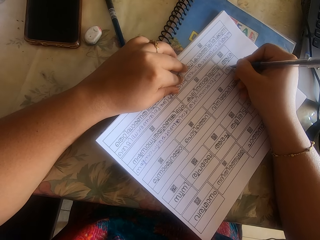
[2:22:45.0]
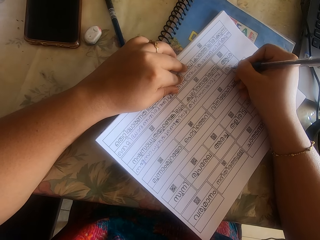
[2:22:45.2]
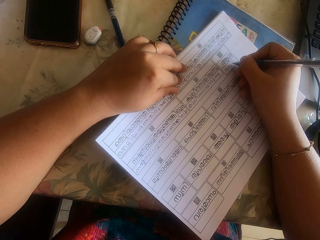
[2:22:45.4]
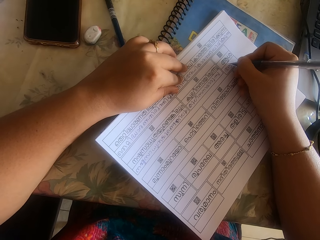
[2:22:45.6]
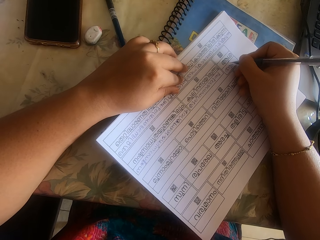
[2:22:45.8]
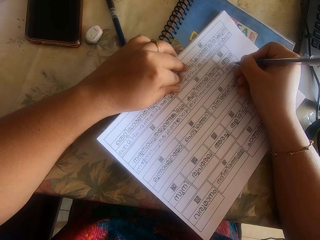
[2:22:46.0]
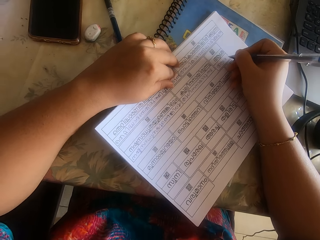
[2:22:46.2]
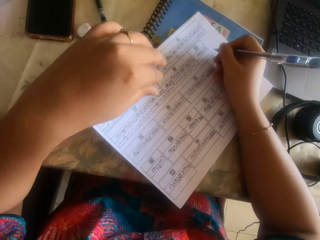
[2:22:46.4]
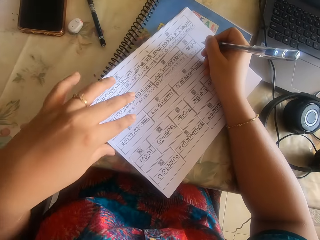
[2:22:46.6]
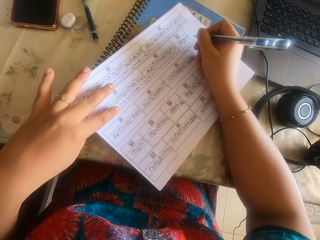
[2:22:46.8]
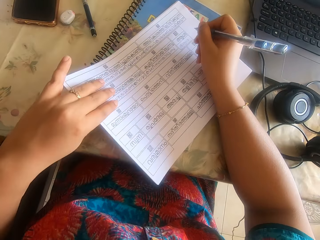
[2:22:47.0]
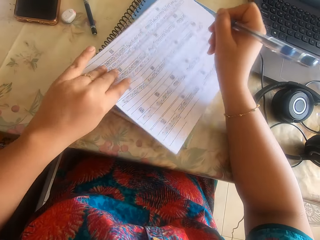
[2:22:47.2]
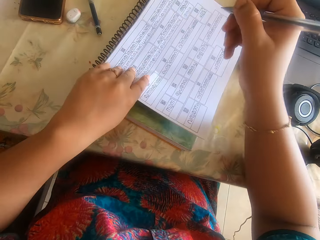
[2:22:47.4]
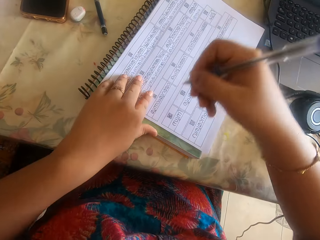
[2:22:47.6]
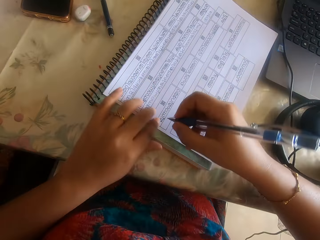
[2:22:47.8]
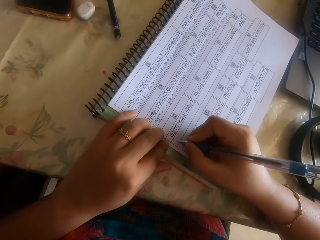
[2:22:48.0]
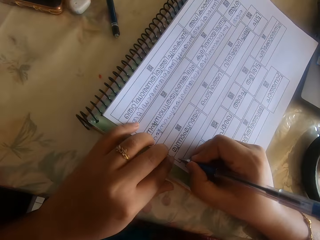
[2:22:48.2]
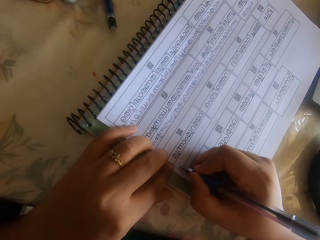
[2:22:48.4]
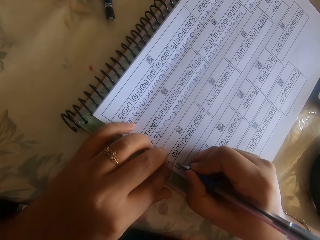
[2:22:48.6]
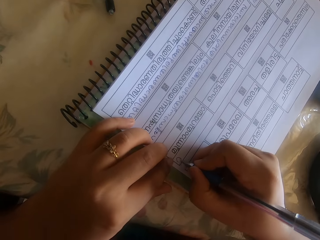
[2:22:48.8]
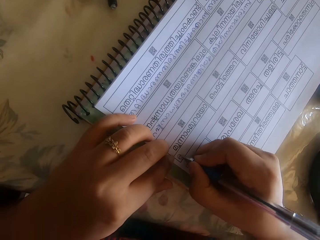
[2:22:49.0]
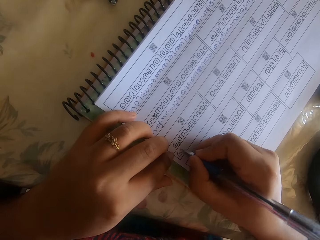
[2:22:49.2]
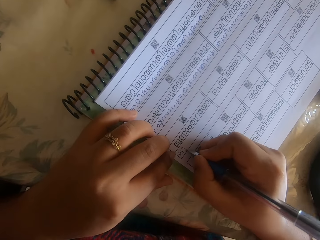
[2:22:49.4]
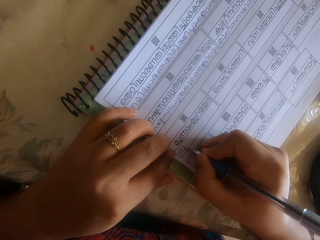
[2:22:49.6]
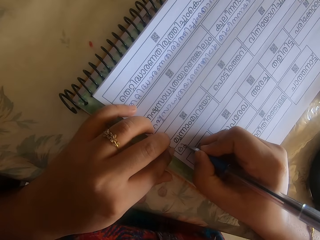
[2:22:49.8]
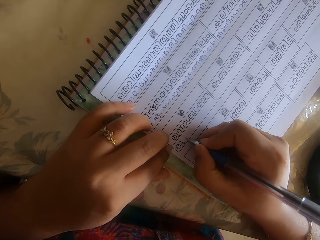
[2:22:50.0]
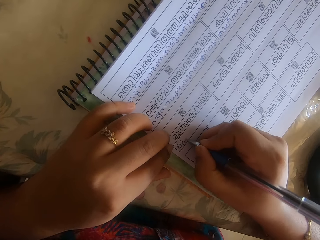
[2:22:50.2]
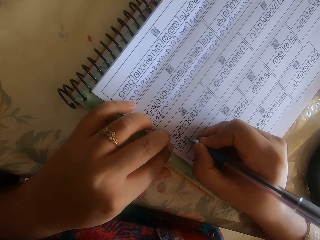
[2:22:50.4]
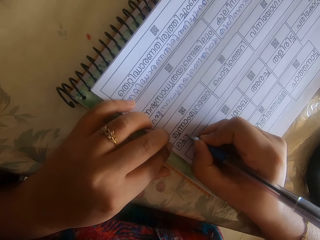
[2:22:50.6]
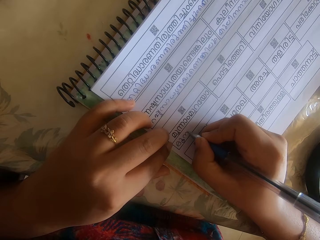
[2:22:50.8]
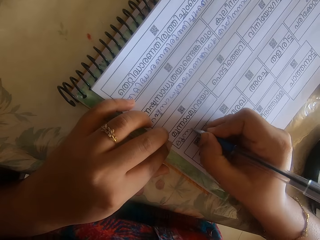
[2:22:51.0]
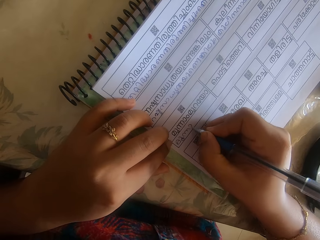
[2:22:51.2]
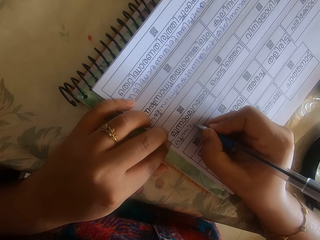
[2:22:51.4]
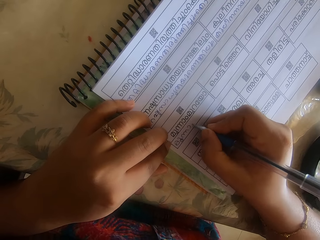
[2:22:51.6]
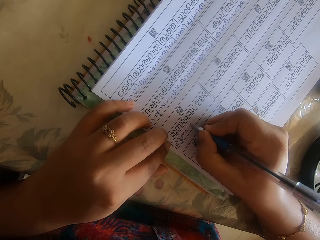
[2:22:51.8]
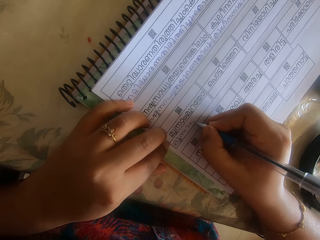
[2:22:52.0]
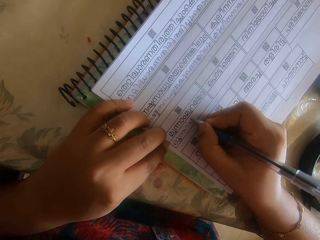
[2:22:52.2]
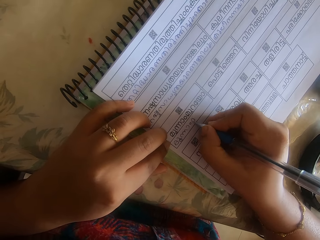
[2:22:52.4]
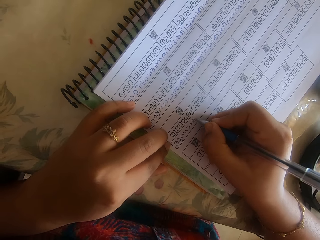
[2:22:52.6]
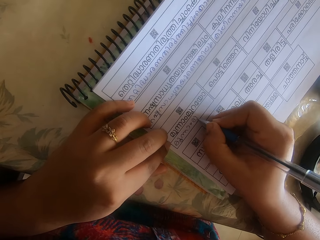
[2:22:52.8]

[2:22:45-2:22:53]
The camera wearer adjusts the paper on the table with her left hand. She writes on the paper with the pen in her right hand.

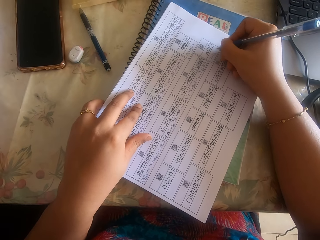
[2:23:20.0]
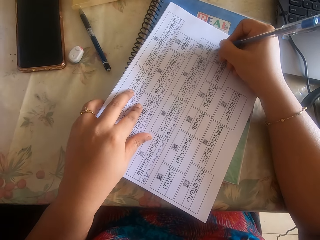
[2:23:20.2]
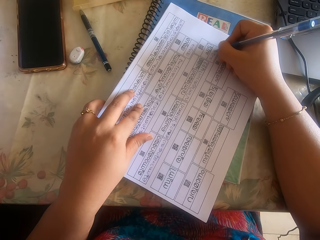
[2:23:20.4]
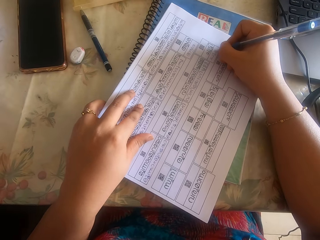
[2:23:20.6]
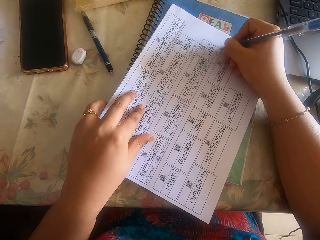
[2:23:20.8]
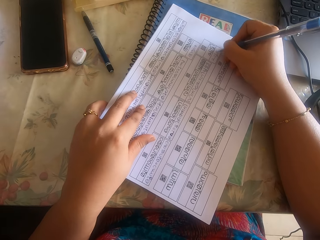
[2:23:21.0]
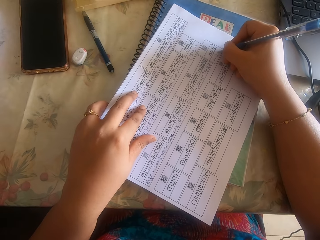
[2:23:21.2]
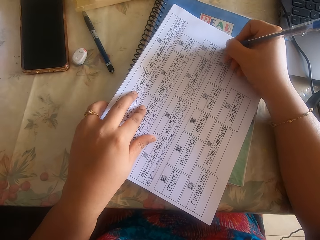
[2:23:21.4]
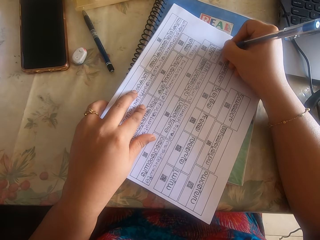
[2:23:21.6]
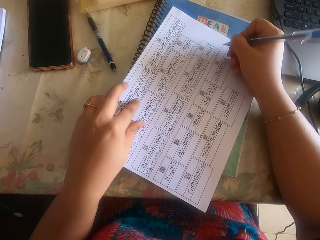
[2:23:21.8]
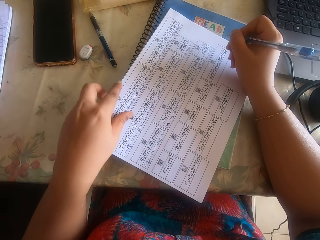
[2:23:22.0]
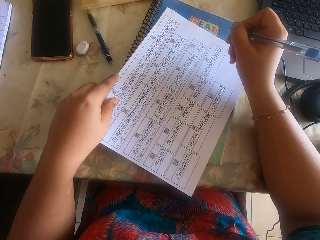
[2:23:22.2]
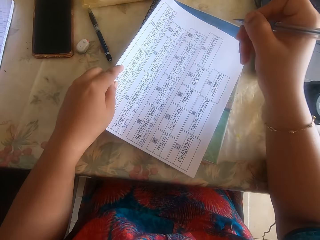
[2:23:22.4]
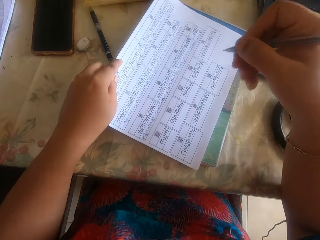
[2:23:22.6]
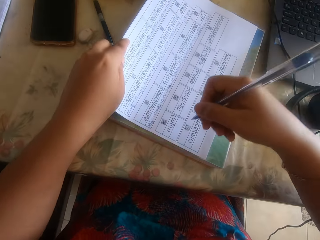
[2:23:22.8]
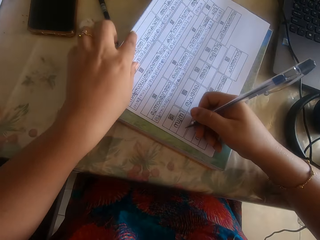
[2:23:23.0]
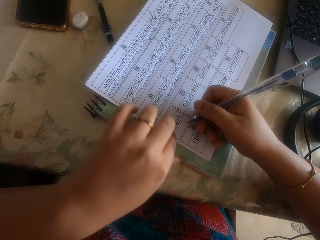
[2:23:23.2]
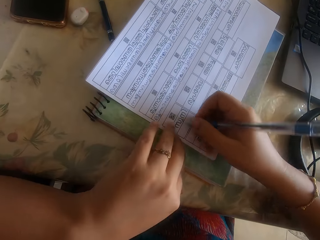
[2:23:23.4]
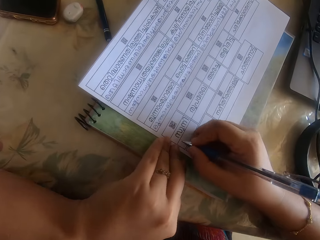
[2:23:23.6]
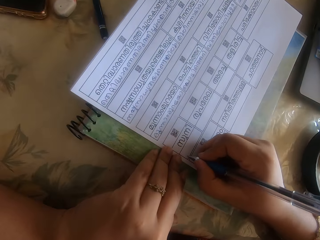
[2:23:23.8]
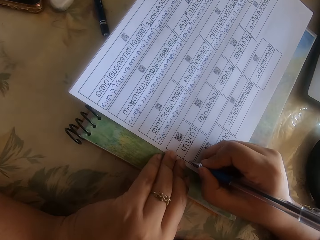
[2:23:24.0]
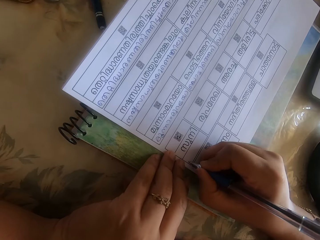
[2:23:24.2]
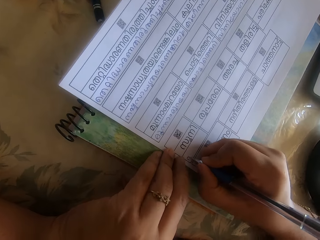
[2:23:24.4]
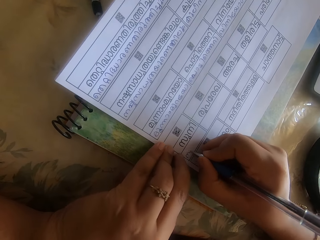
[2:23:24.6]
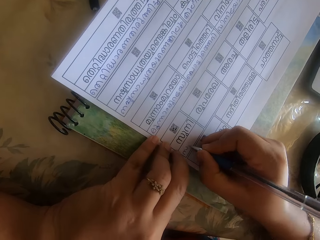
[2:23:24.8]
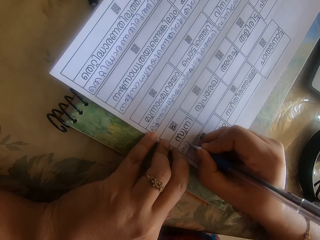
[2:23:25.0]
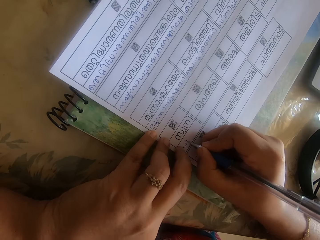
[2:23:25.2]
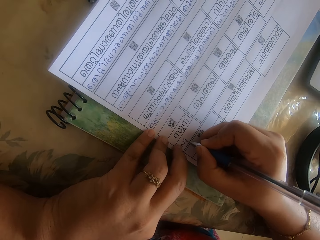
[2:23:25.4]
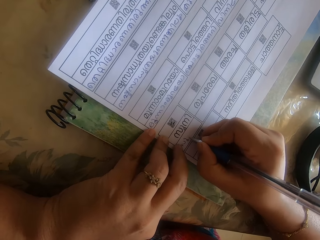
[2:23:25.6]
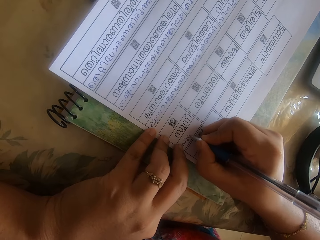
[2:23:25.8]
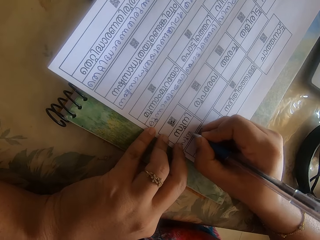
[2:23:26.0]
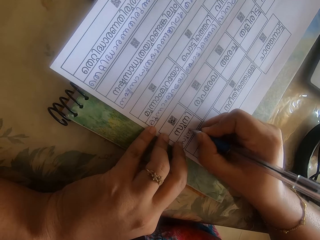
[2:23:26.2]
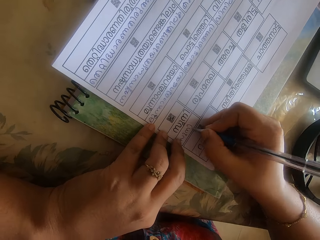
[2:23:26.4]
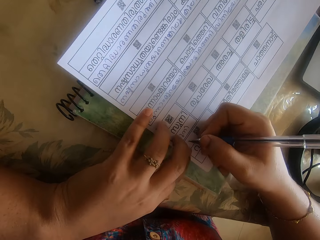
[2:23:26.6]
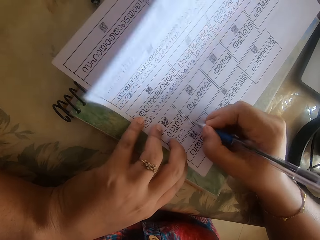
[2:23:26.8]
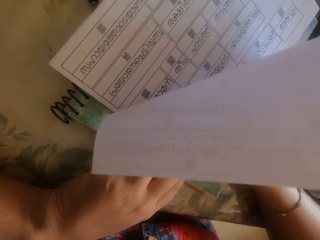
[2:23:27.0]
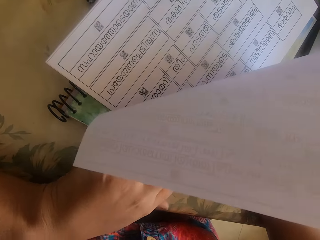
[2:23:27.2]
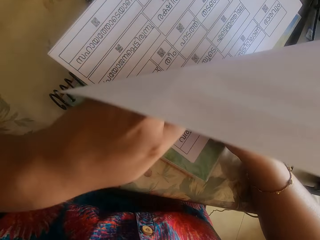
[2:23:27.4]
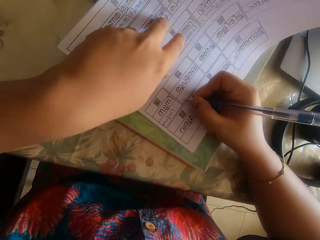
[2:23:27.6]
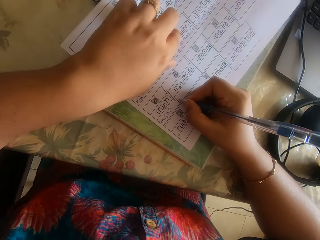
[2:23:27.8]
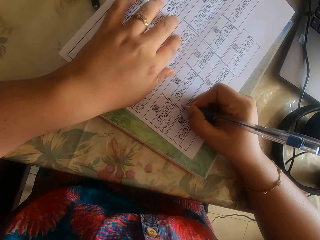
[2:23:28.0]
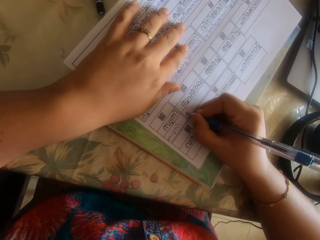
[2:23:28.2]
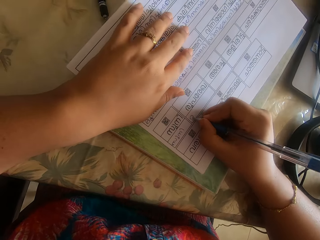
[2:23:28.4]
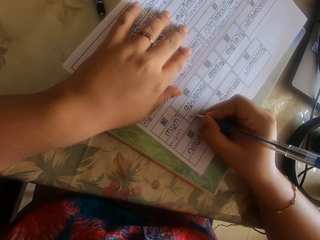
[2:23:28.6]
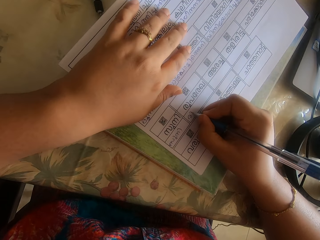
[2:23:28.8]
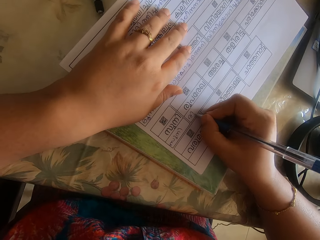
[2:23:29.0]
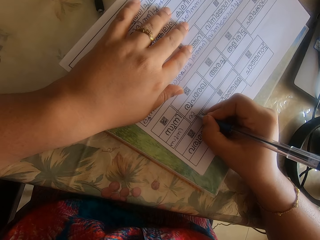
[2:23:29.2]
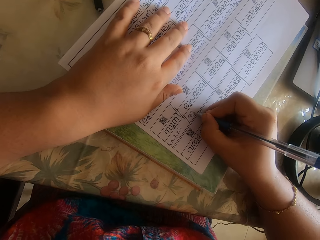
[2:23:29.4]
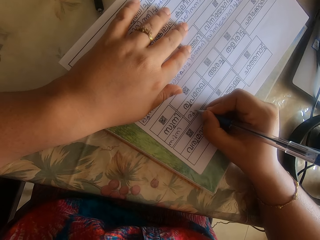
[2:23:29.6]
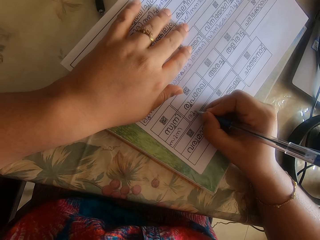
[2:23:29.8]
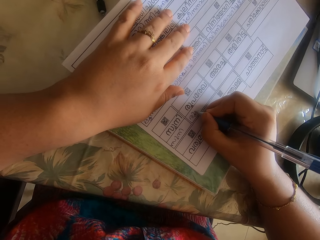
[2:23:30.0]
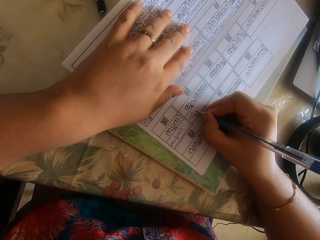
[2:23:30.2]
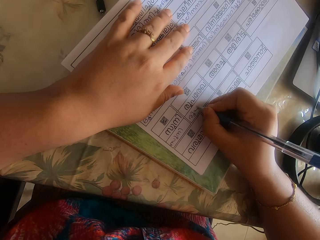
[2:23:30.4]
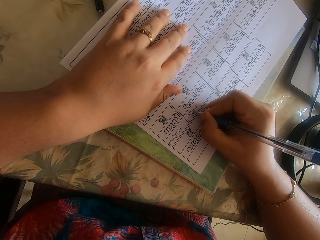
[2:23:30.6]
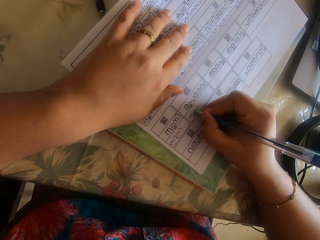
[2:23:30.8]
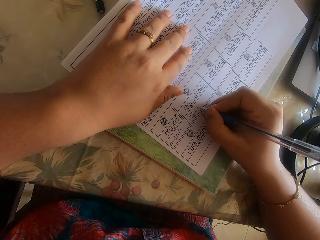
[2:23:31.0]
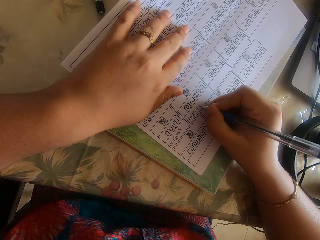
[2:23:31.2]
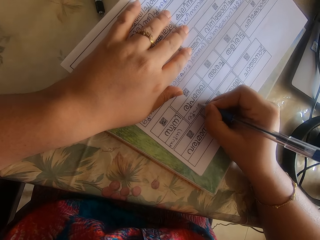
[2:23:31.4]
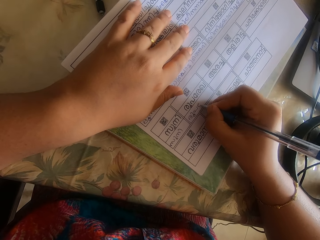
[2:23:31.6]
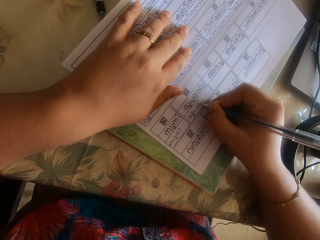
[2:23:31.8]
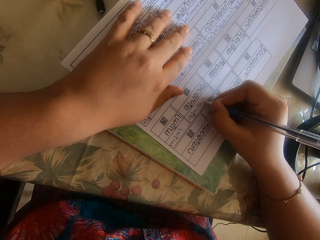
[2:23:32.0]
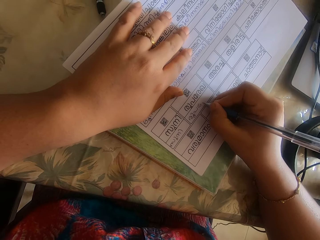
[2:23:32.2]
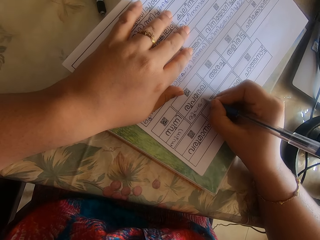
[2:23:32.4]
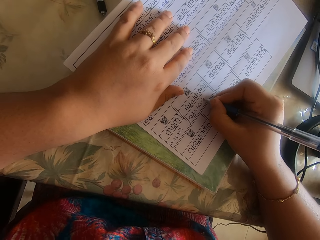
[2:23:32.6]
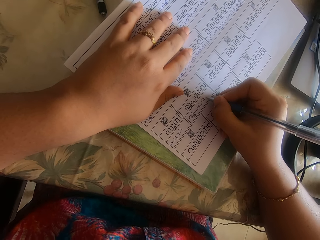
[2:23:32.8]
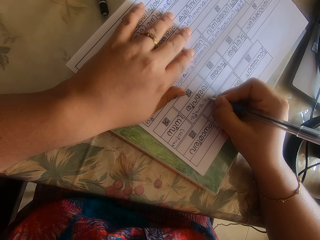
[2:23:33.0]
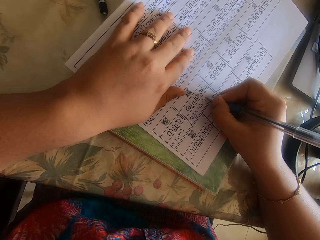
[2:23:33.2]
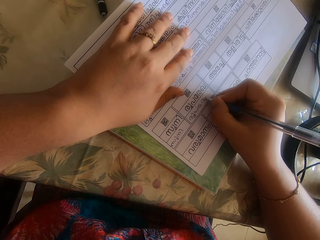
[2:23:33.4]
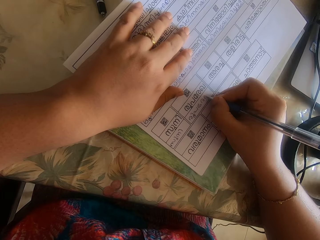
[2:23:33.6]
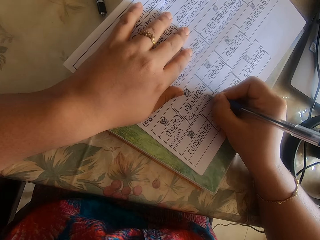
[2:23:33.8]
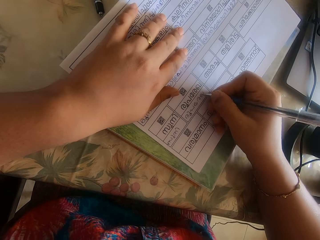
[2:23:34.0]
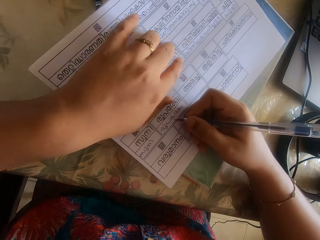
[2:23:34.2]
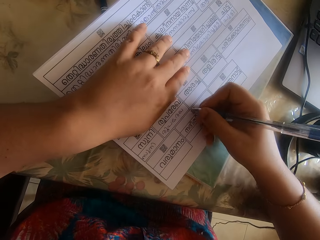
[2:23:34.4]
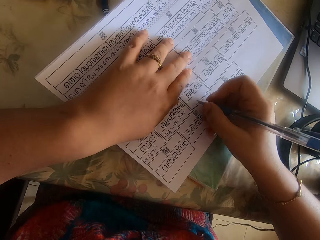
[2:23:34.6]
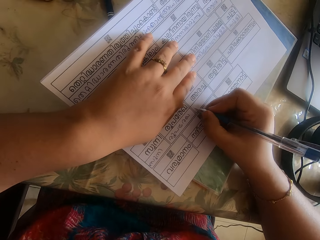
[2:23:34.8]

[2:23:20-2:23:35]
The camera wearer adjusts the paper on the table with her left hand. She writes on the paper with the pen in her right hand. She adjusts the paper on the table with her left hand. She writes on the paper with the pen in her right hand. She touches the paper.
